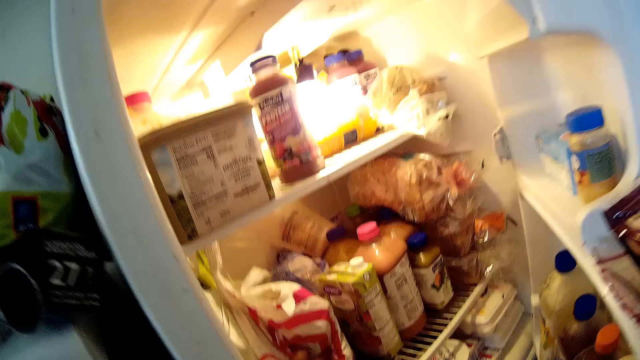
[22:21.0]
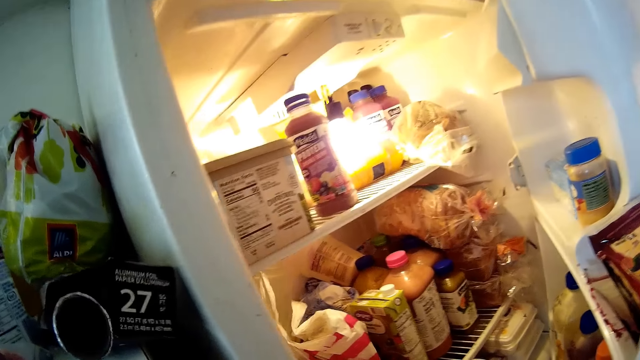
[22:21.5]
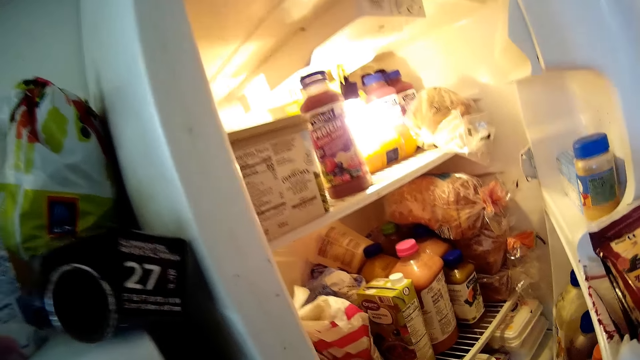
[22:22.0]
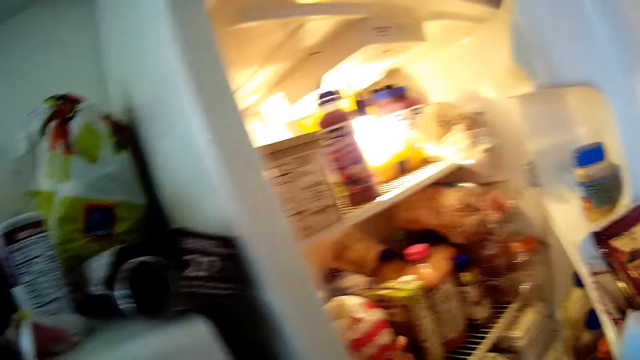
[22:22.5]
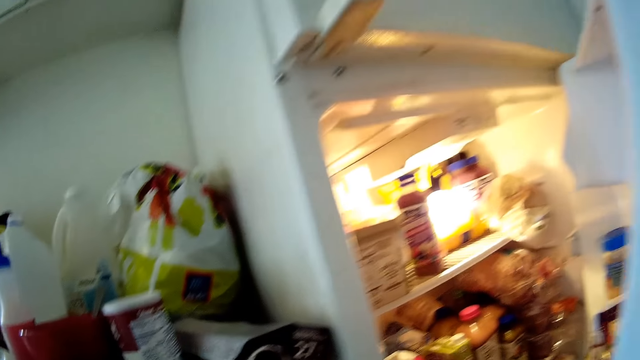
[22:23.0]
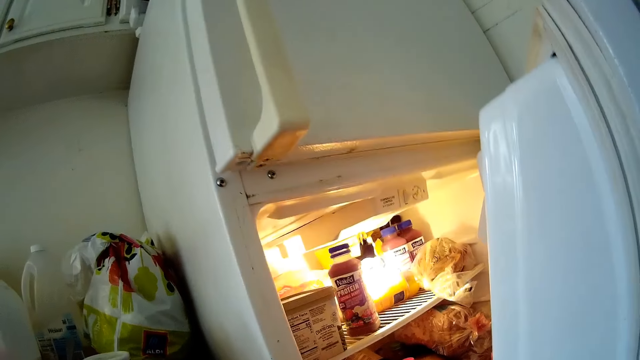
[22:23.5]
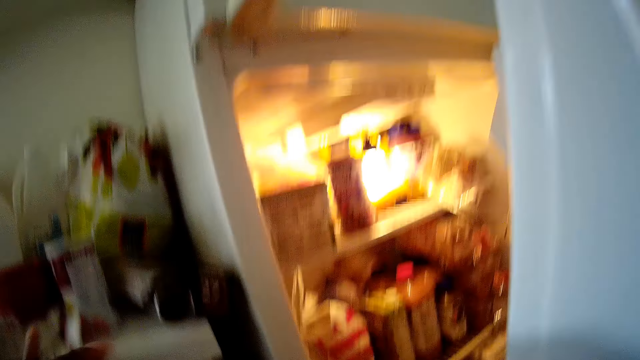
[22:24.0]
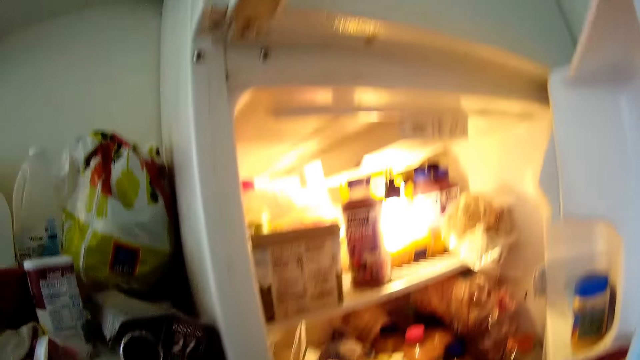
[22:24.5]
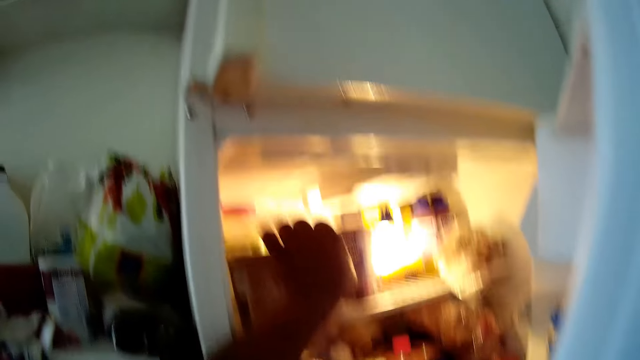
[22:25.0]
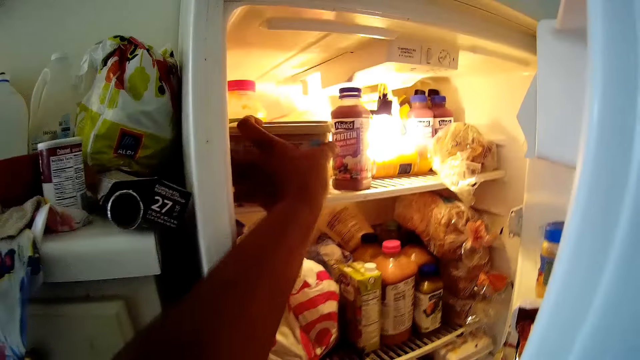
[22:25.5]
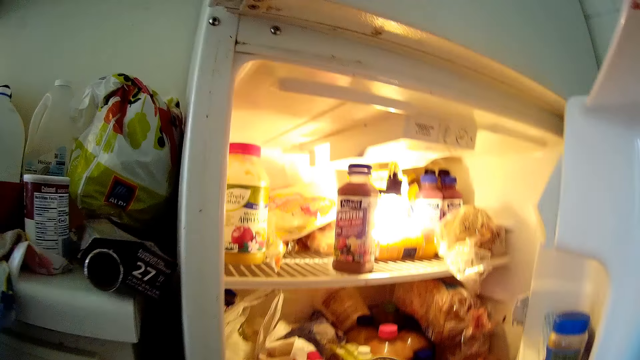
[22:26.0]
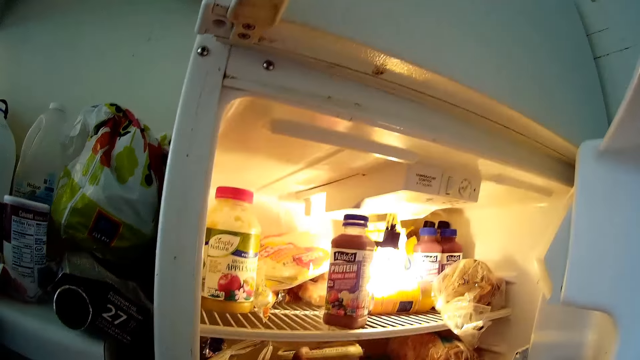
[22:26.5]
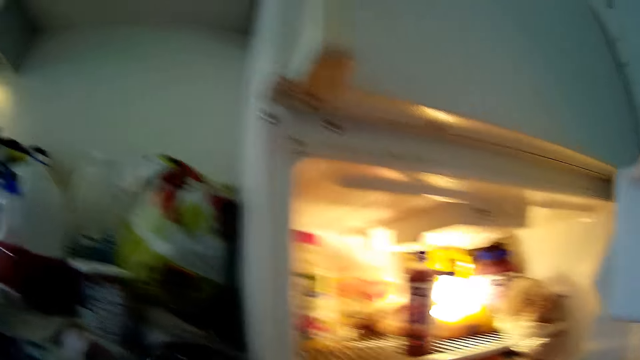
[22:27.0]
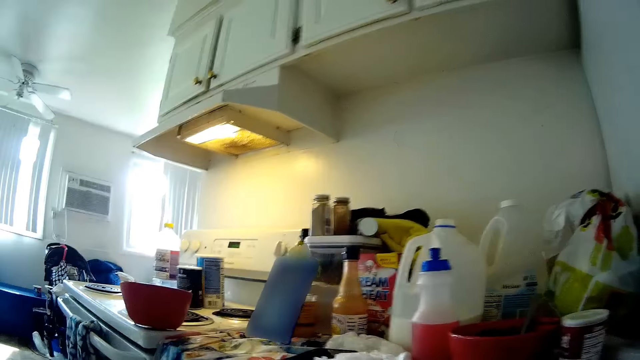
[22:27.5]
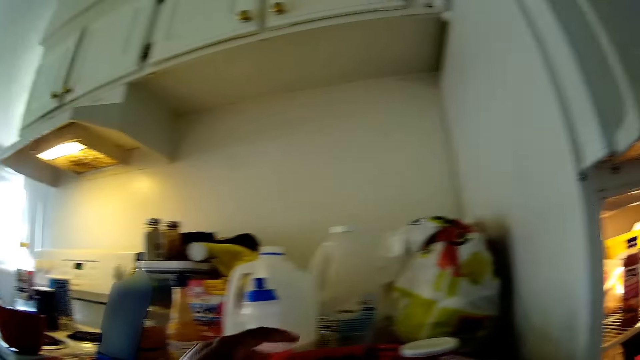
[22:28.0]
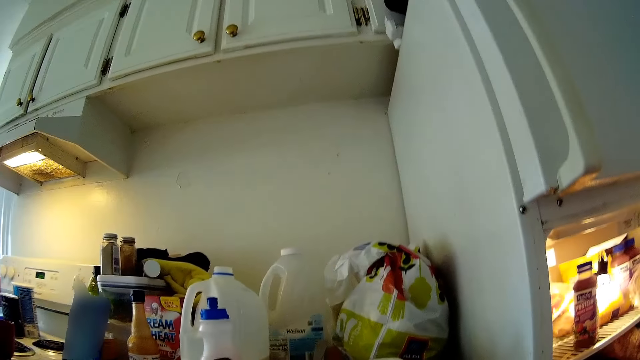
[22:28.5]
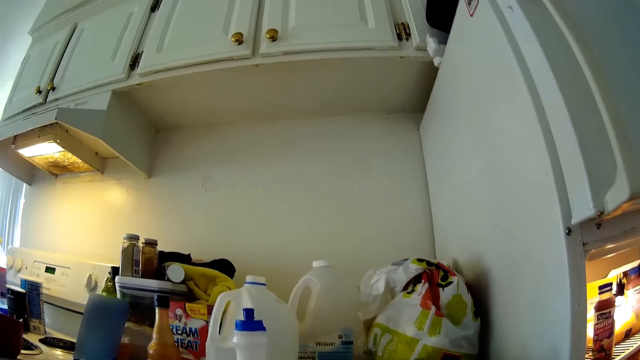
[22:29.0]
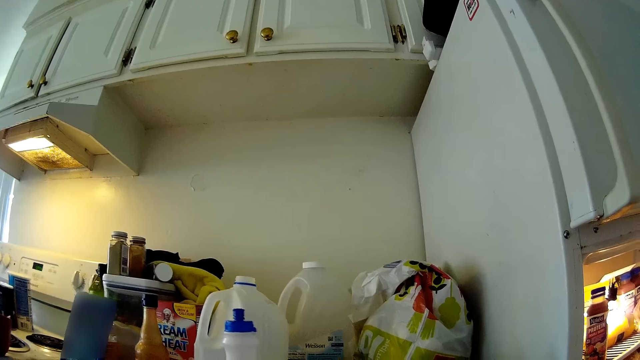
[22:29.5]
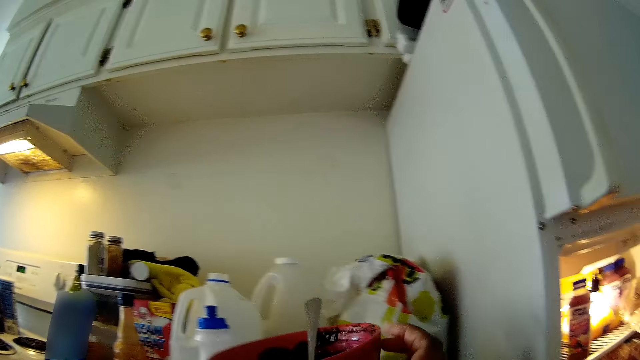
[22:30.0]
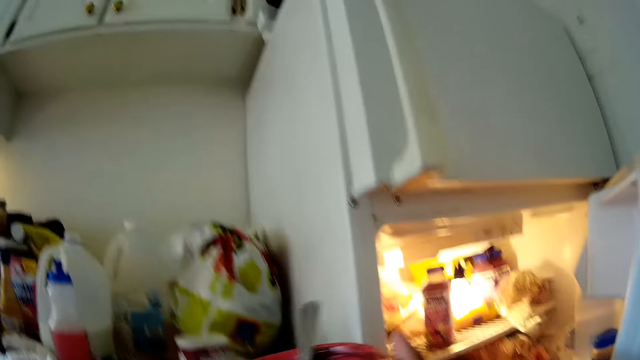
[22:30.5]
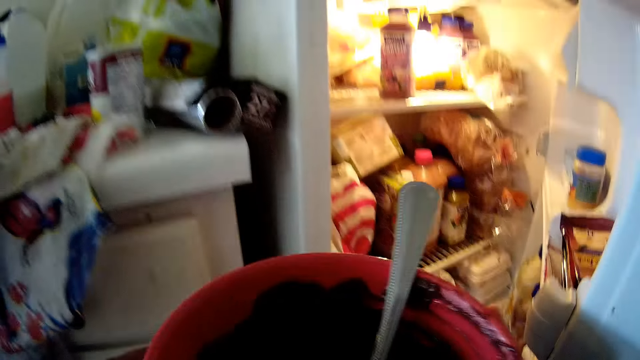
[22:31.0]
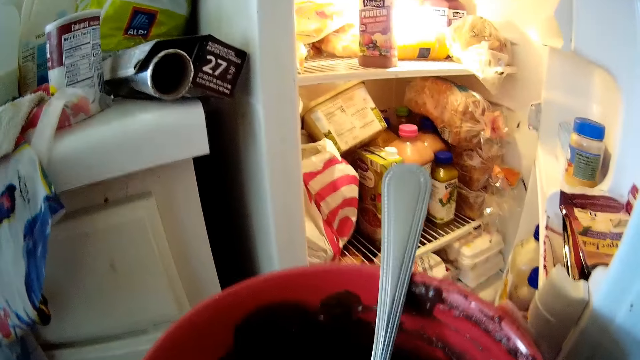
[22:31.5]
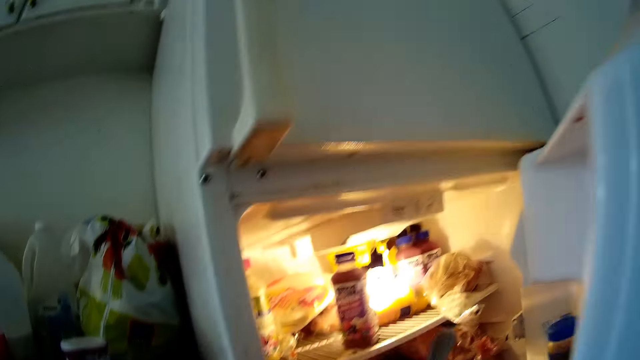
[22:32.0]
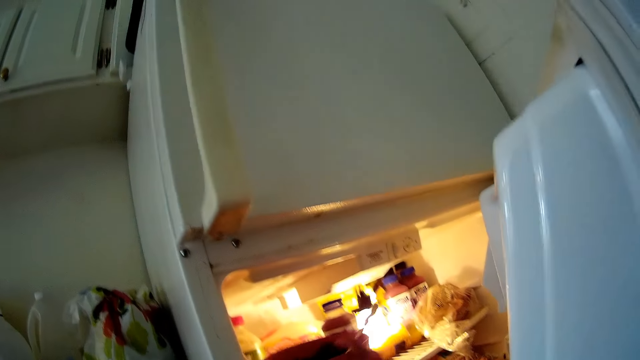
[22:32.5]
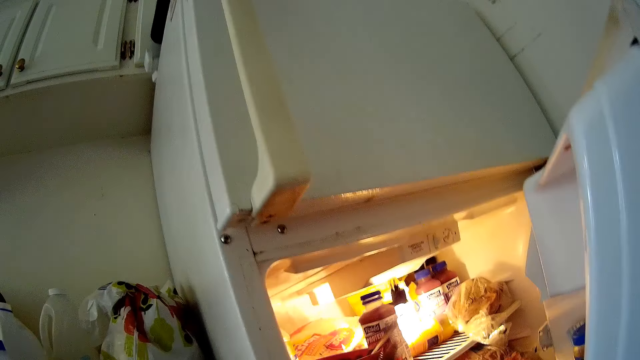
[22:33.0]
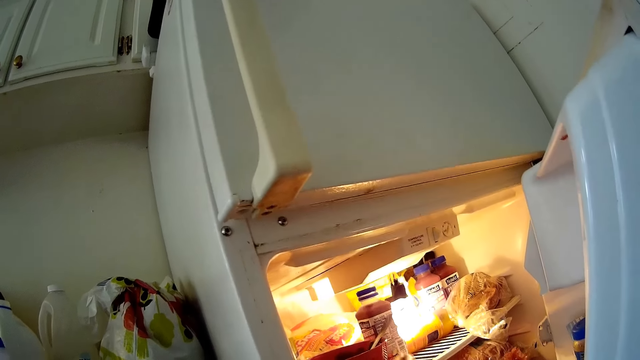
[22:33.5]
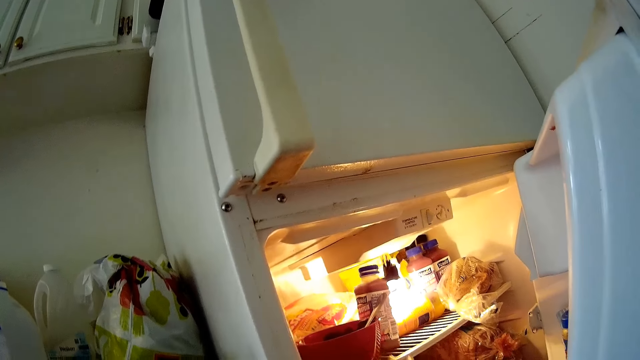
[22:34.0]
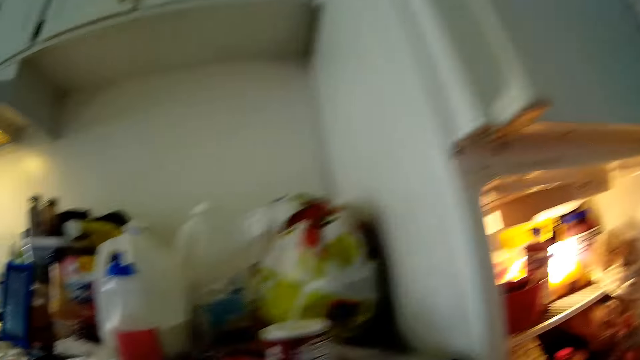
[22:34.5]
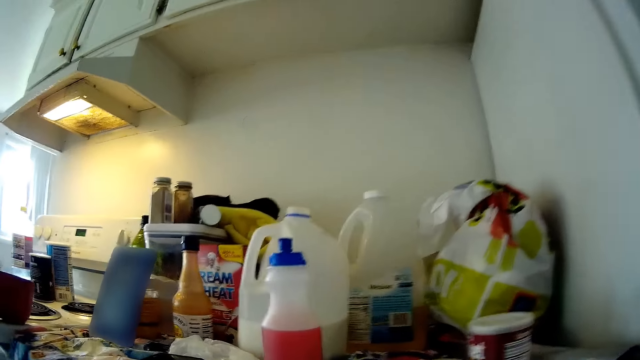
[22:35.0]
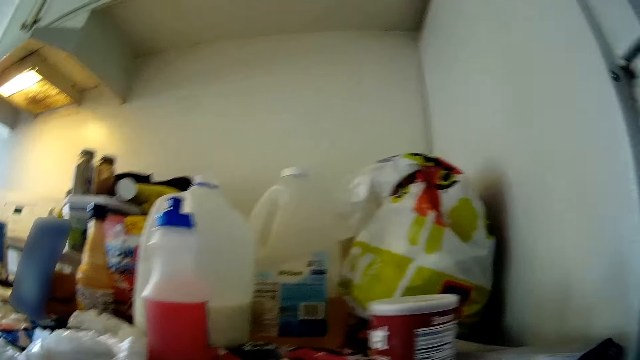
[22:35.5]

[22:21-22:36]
The camera wearer sighs. She rearranges butter in the fridge. She carries the paste from the cabinet. She sighs. She tastes the paste. She interacts with herself. She drops the bowl of paste in the fridge. She interacts with herself.

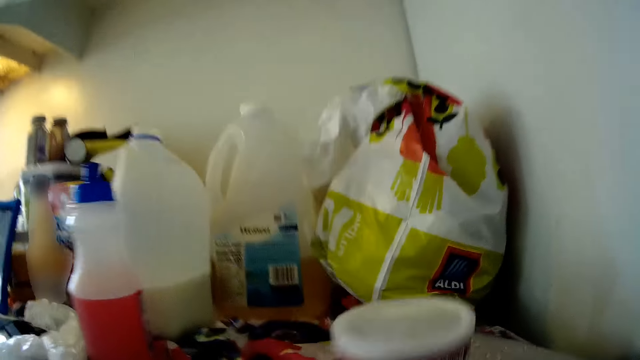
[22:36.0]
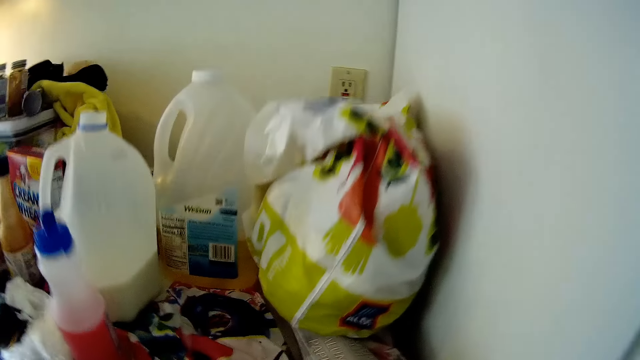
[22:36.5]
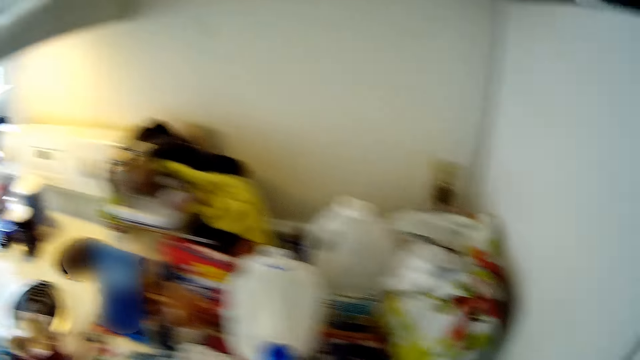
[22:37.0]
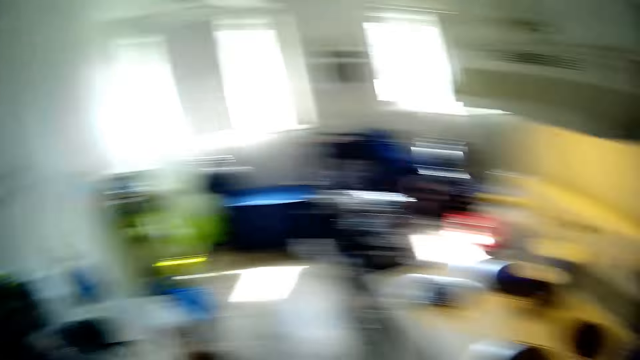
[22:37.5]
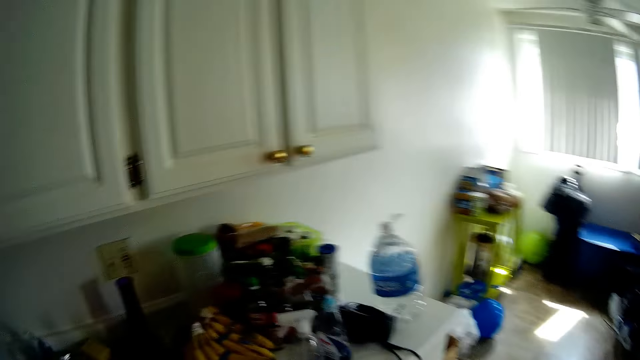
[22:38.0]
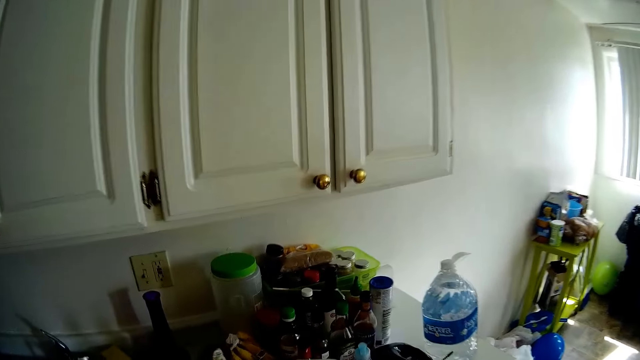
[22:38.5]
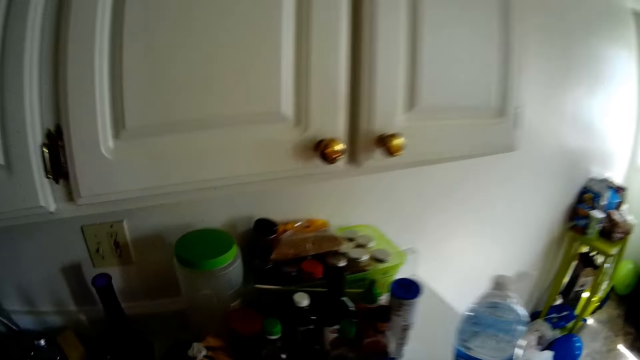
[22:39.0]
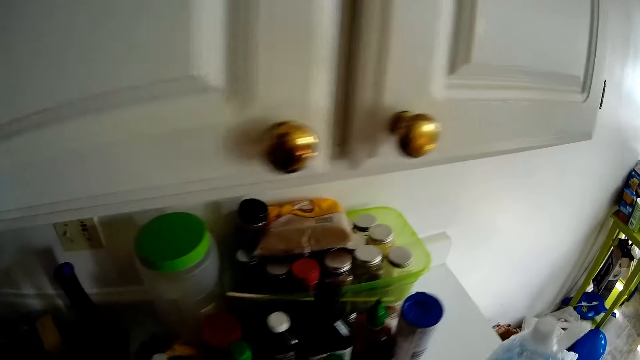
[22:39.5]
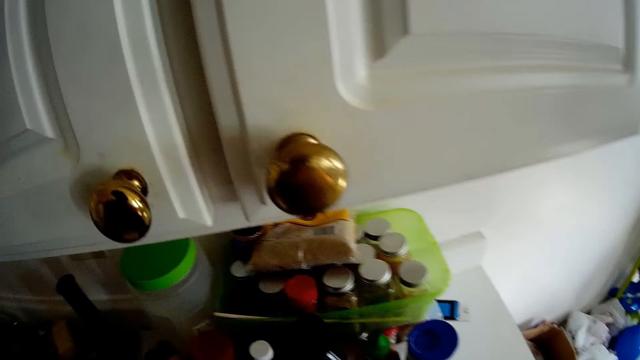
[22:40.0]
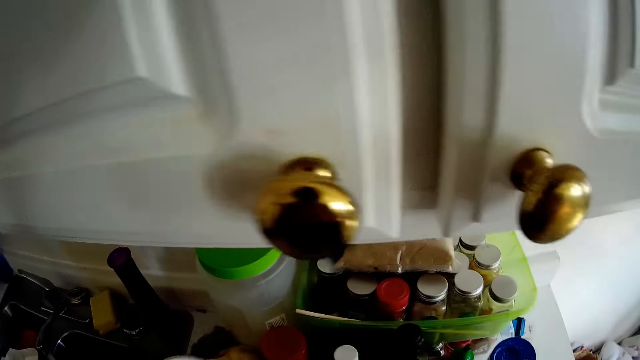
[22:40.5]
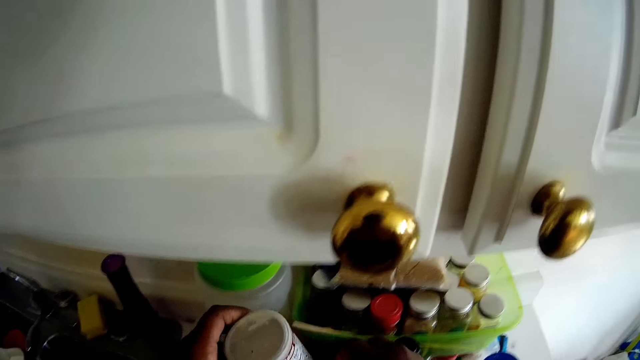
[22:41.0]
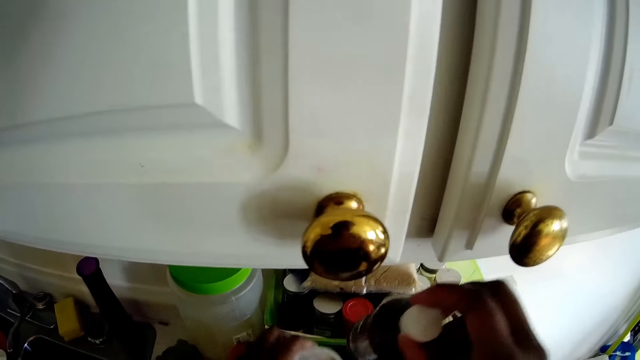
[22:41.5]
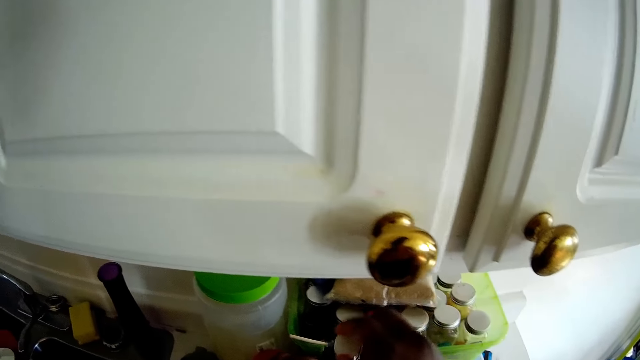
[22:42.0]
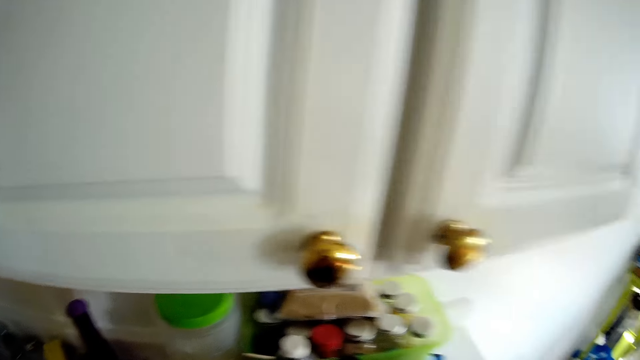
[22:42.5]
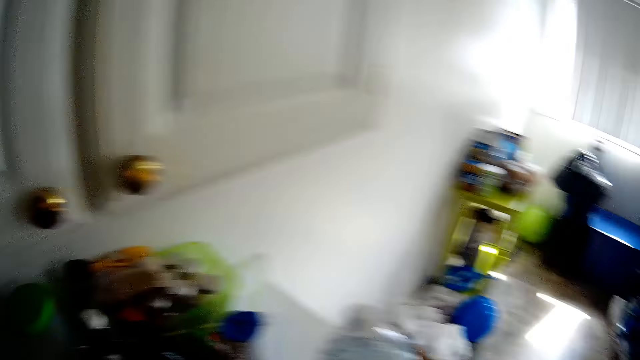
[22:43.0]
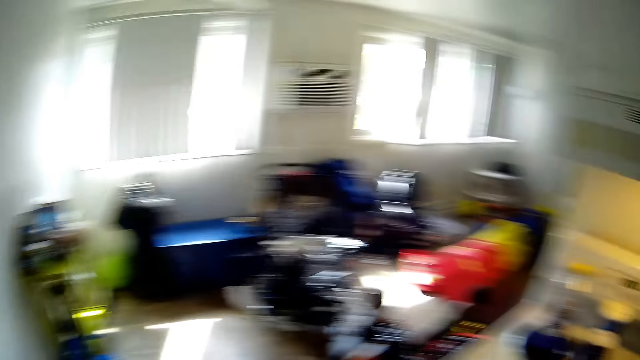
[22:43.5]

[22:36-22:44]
The camera wearer rearranges the cabinet.
